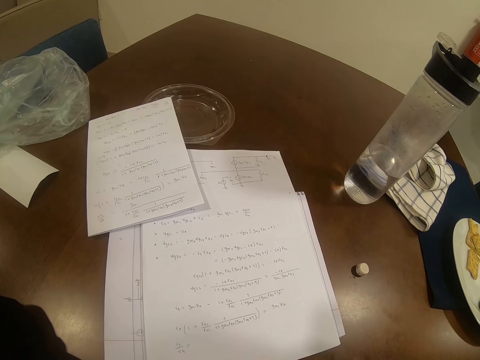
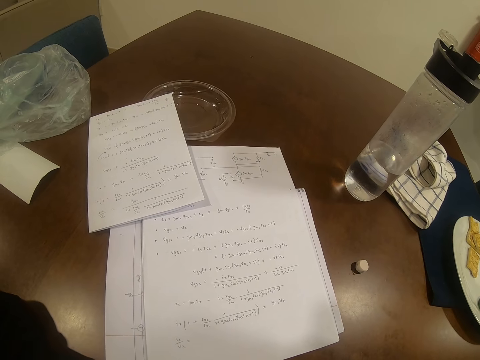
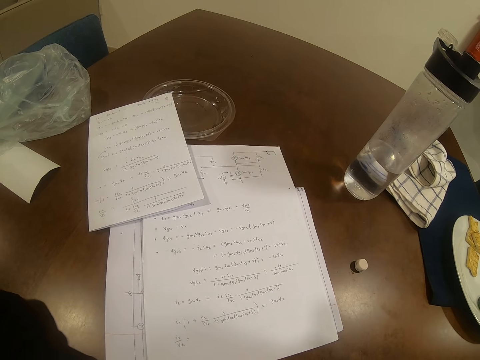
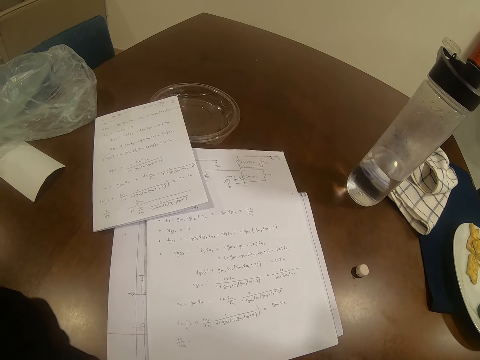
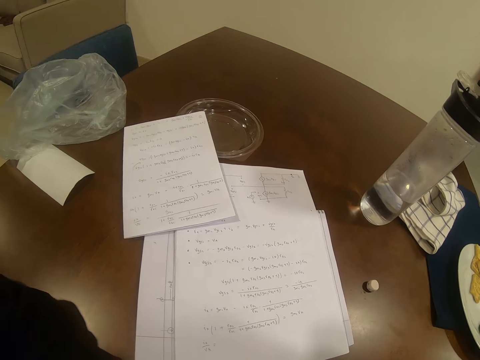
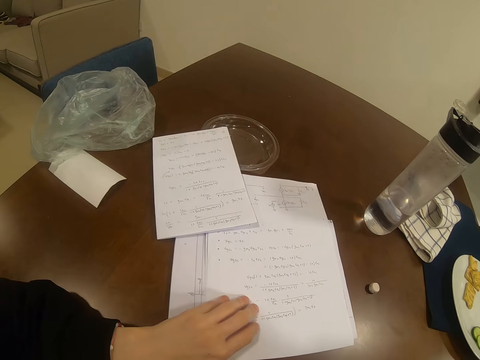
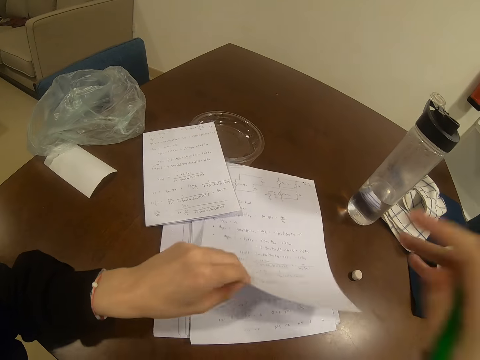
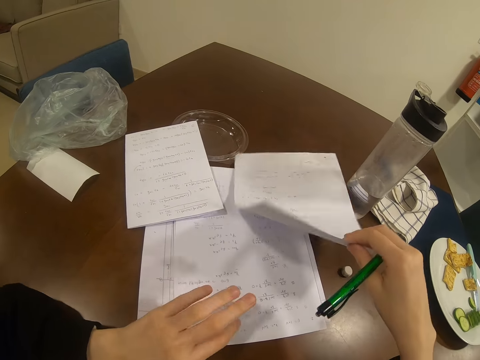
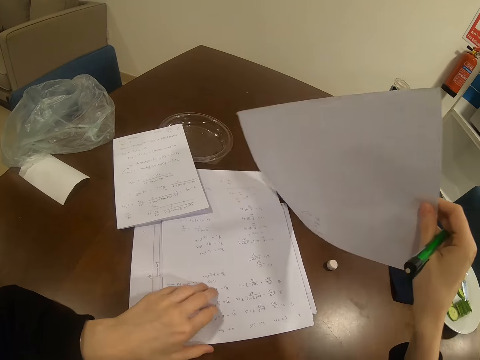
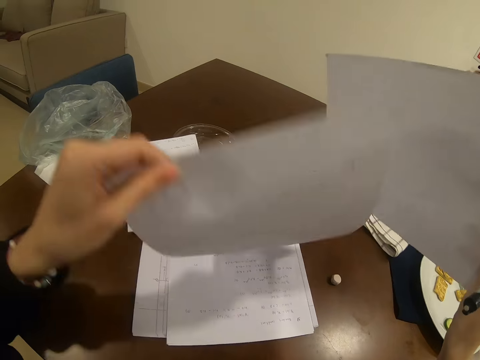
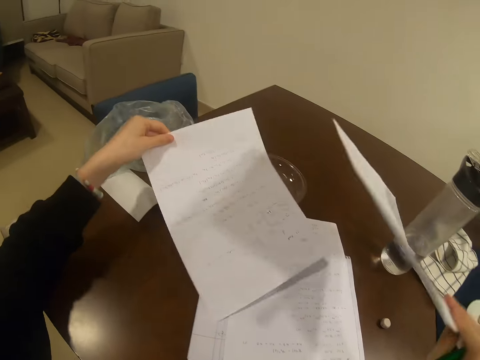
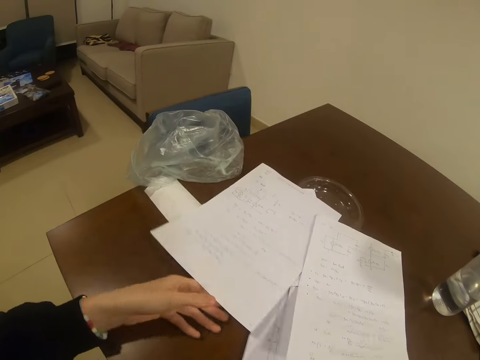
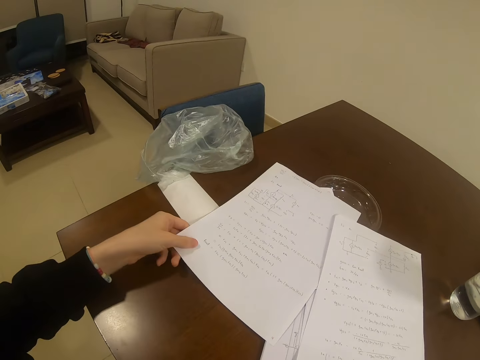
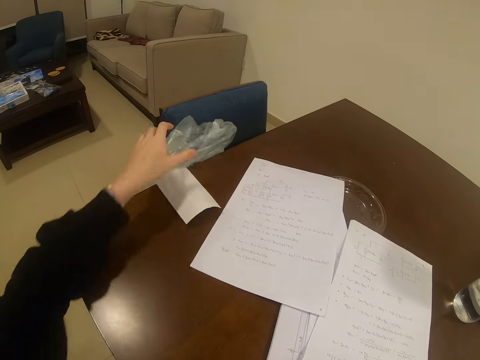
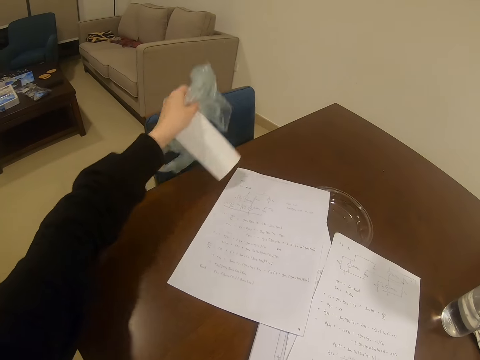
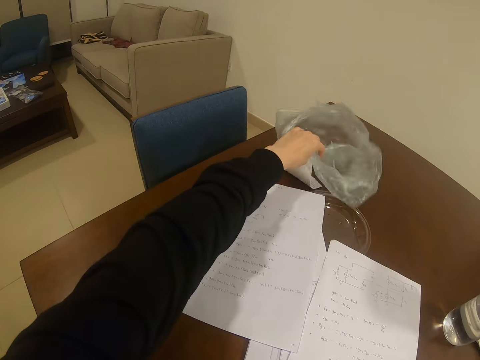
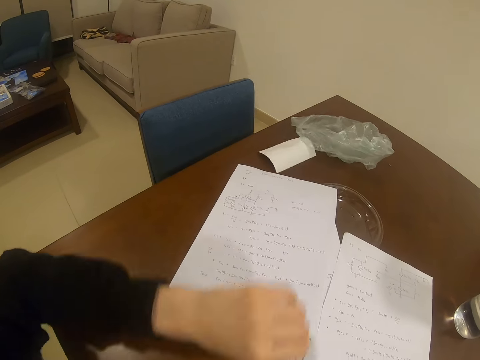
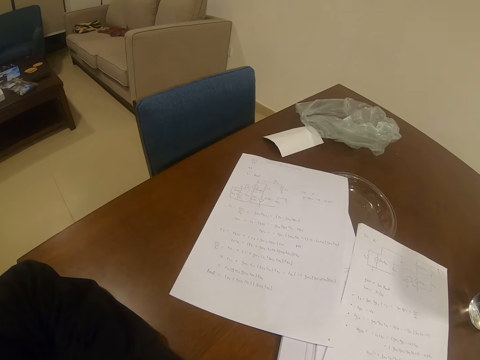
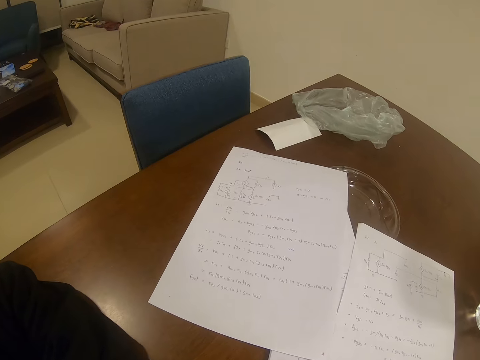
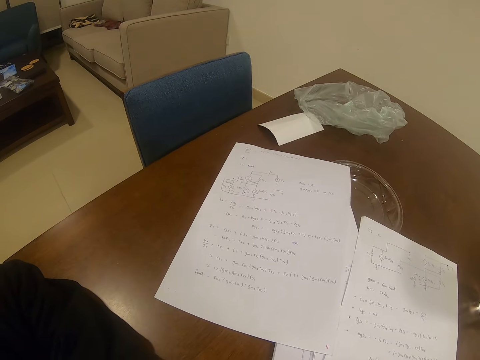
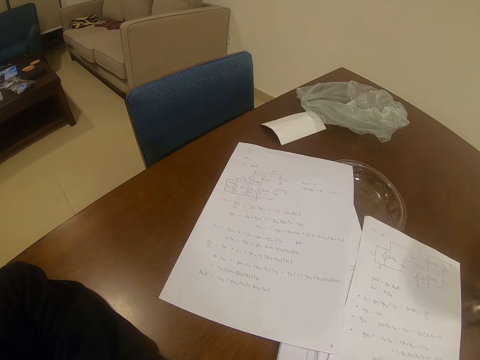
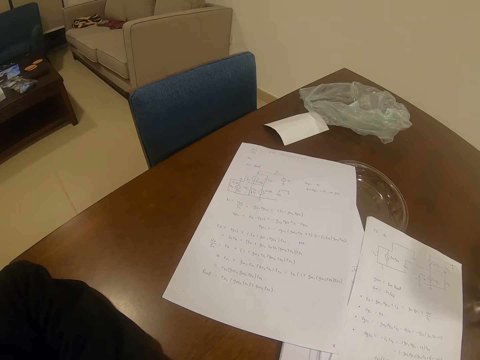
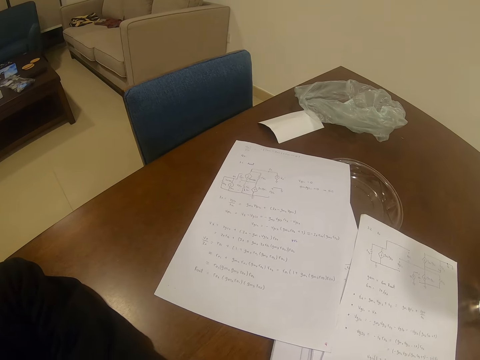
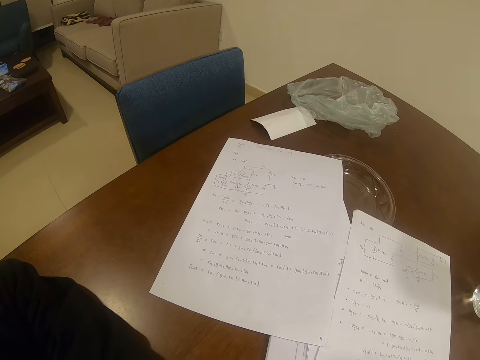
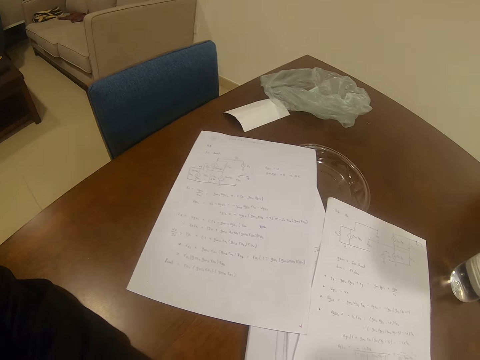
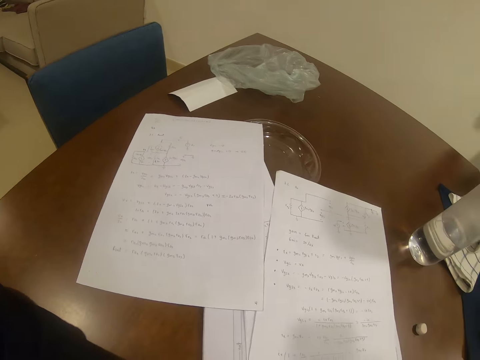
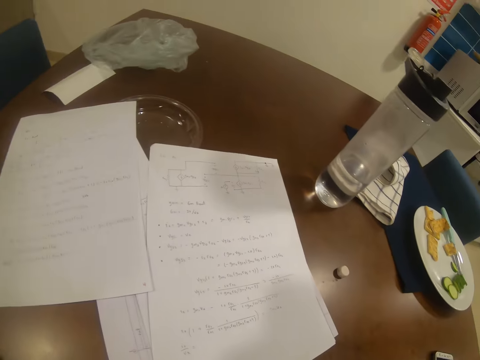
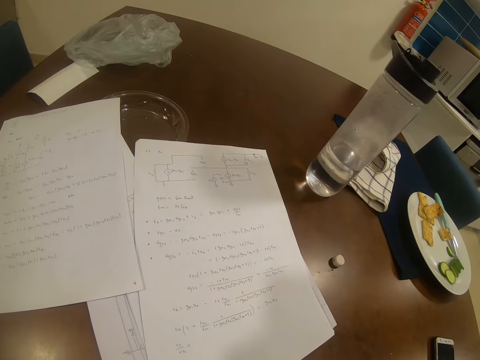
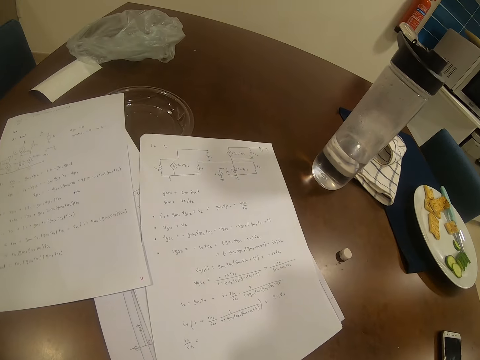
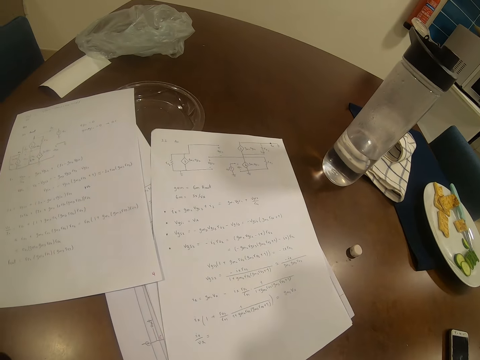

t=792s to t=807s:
The camera wearer looks at his papers. They move the paper. They pick up nylon papers and put down the nylon papers. They look at the paper.

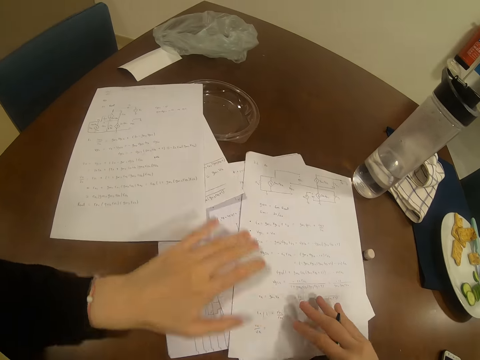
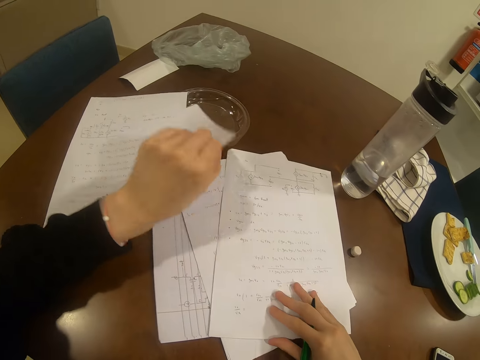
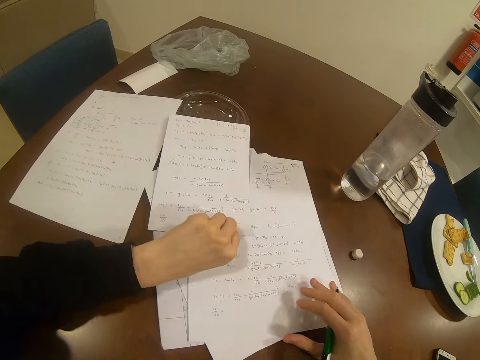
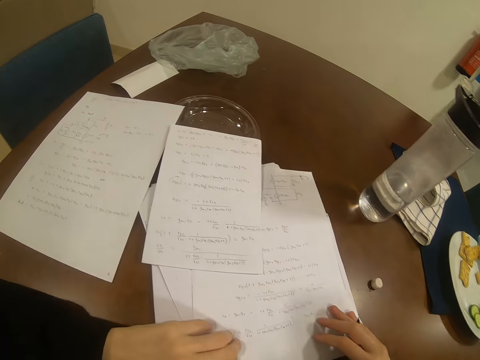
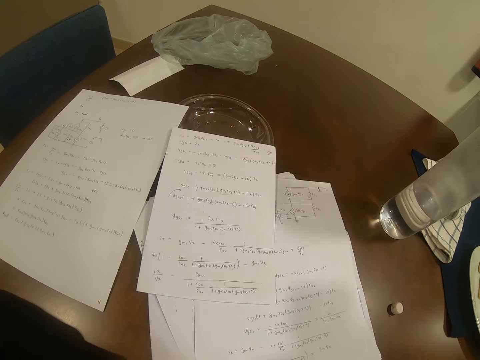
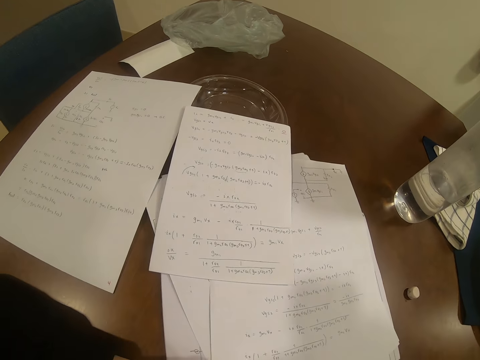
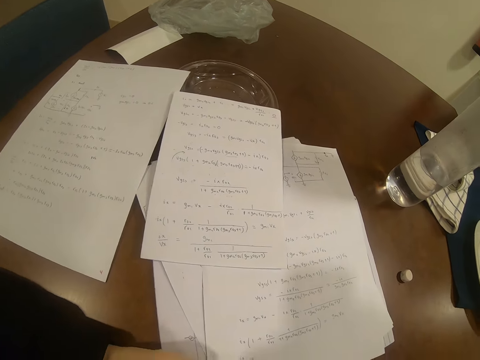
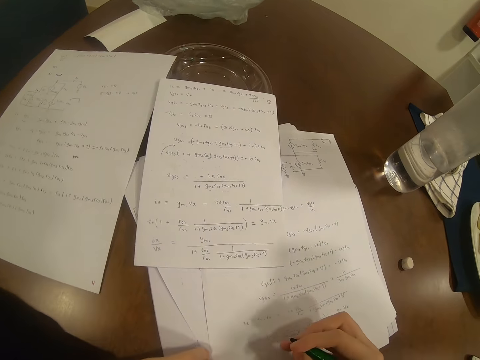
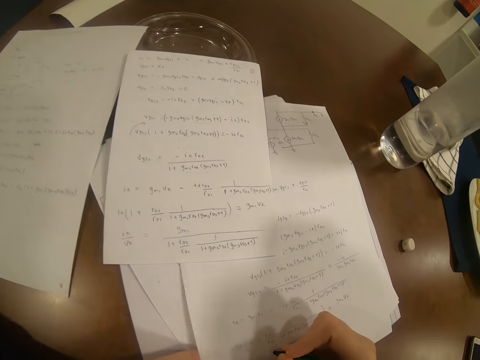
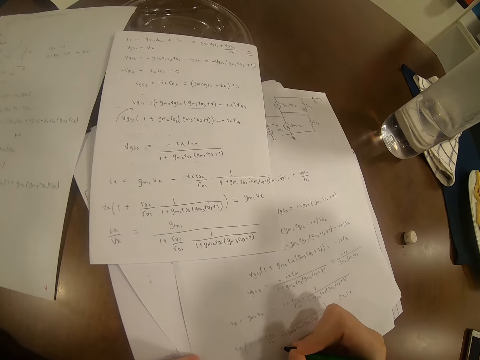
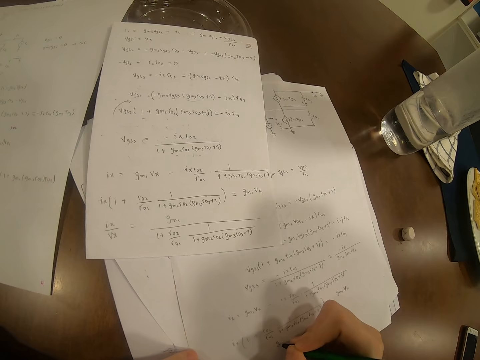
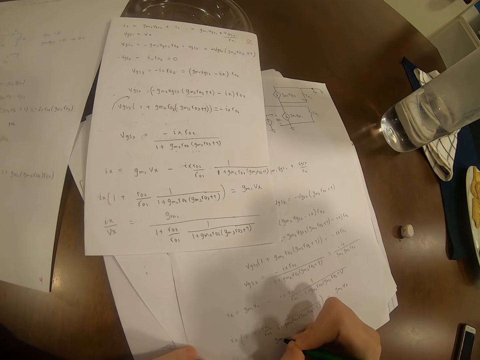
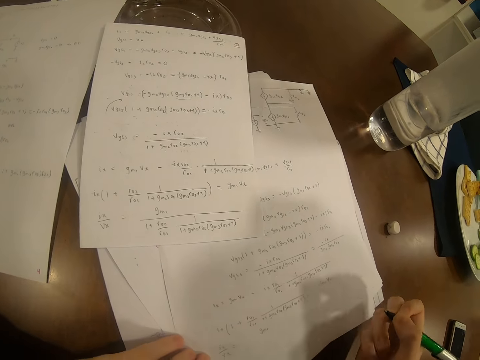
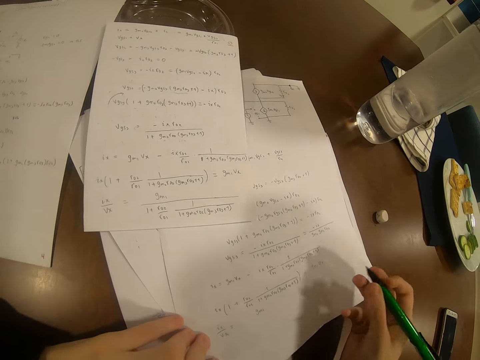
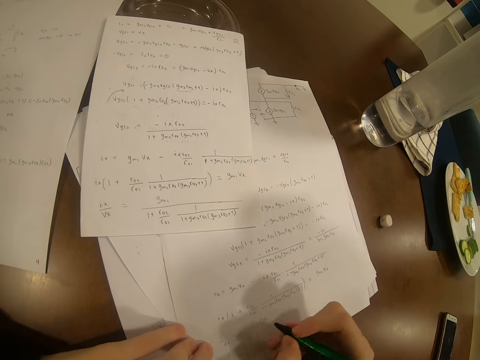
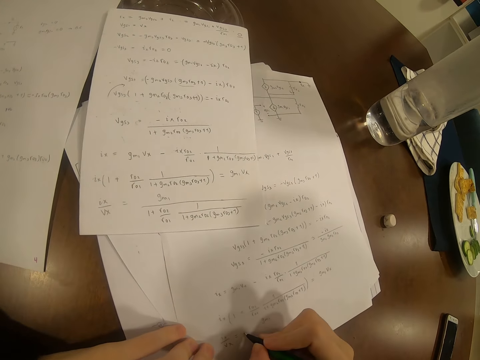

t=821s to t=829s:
The camera wearer carries papers. They move the paper. They look at the paper.

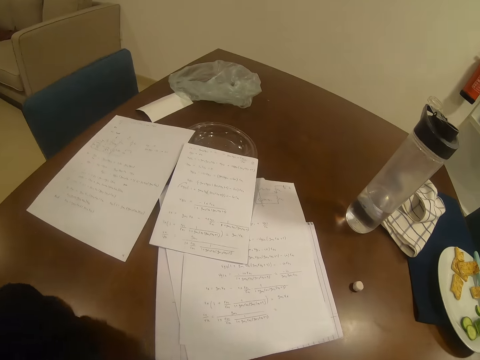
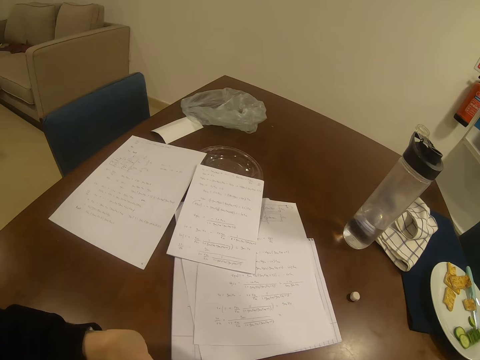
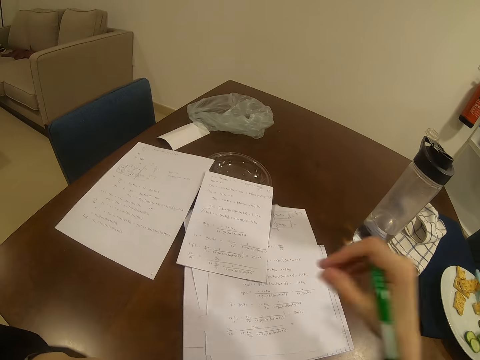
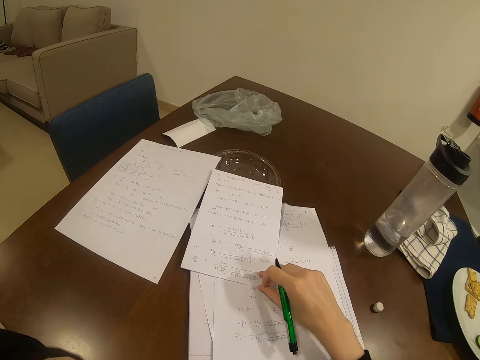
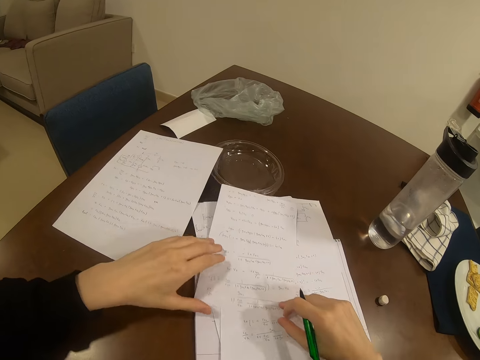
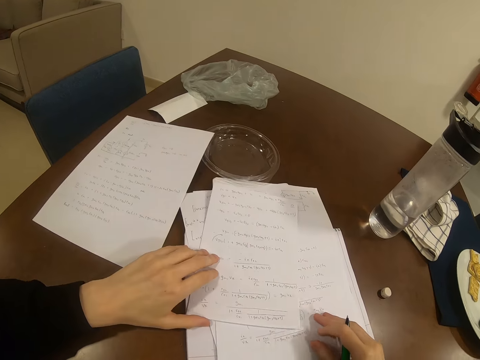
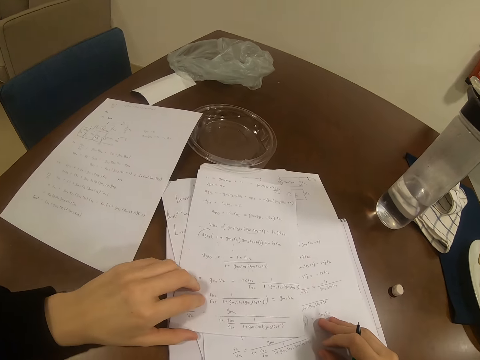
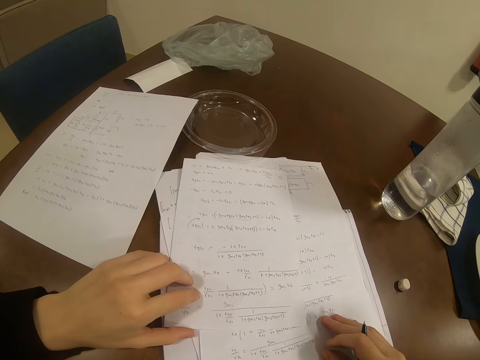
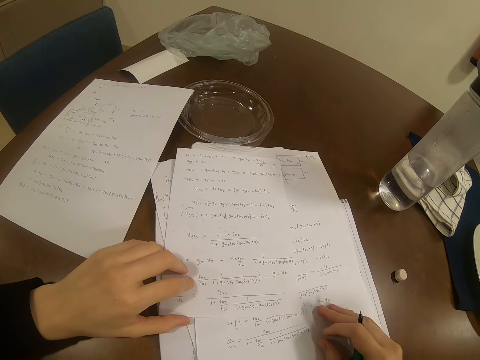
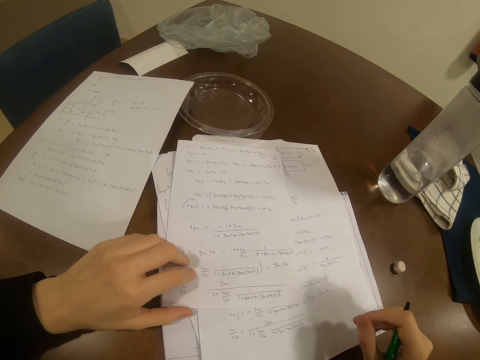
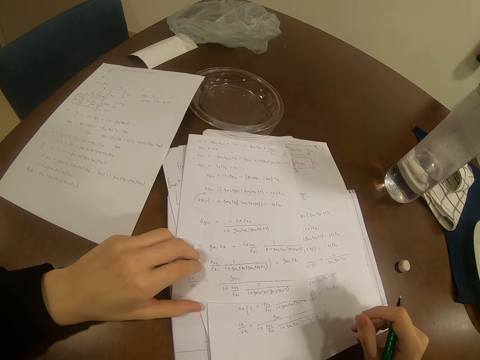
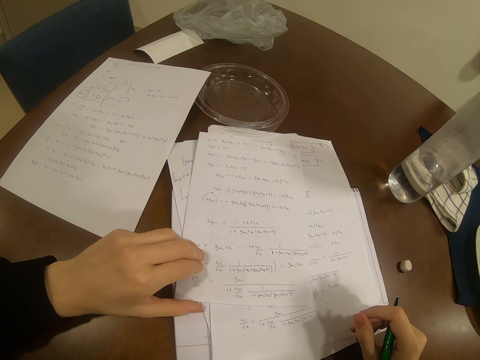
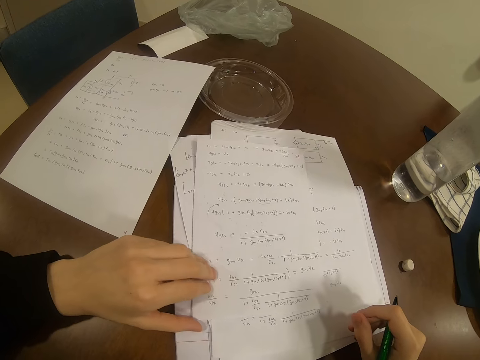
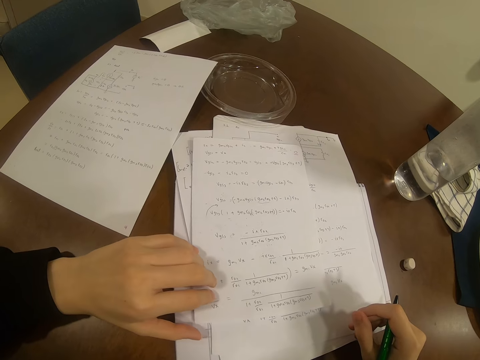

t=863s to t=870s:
The camera wearer pulls the paper towards her.
